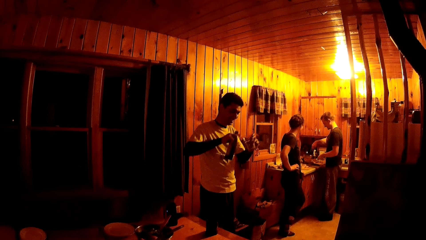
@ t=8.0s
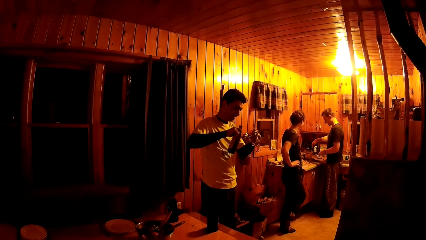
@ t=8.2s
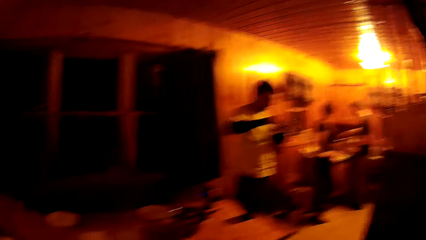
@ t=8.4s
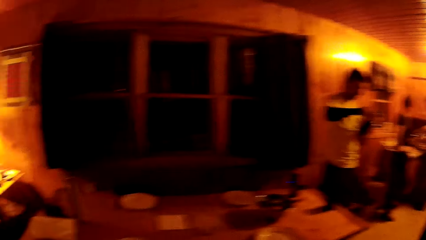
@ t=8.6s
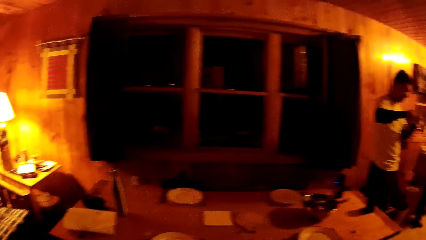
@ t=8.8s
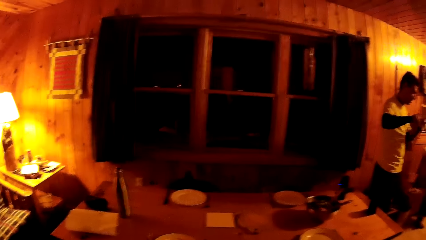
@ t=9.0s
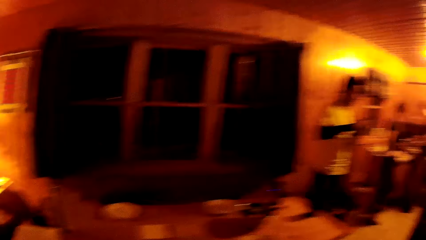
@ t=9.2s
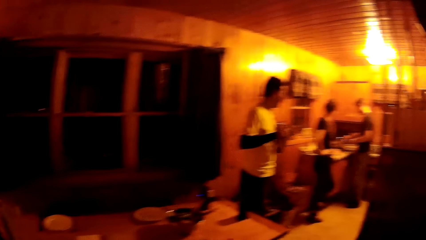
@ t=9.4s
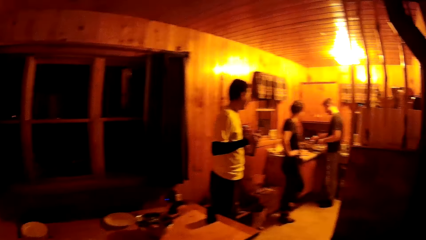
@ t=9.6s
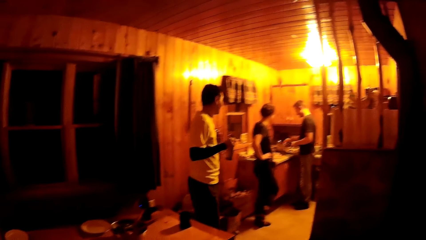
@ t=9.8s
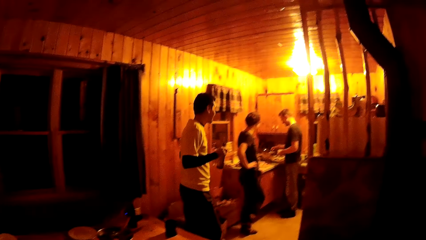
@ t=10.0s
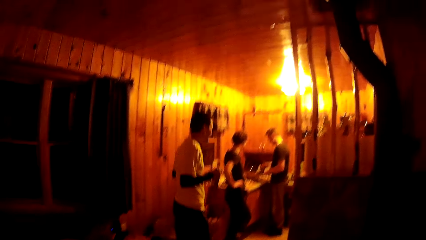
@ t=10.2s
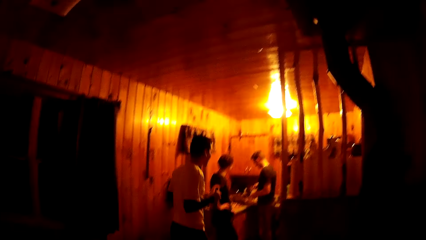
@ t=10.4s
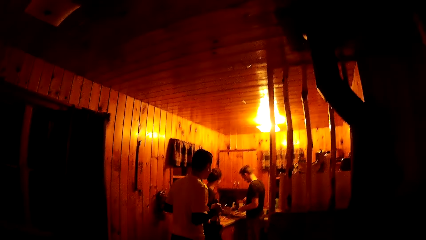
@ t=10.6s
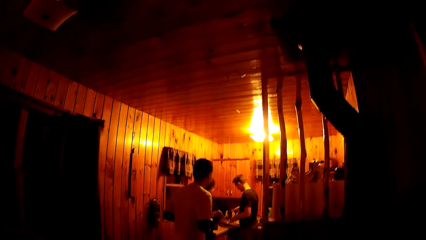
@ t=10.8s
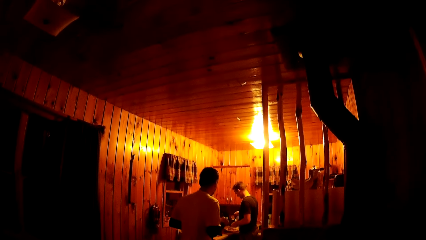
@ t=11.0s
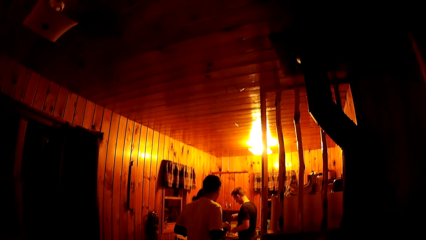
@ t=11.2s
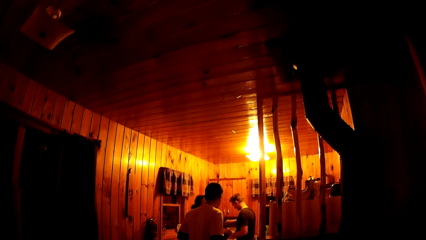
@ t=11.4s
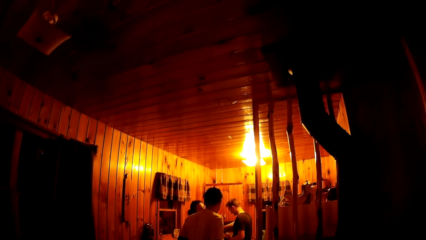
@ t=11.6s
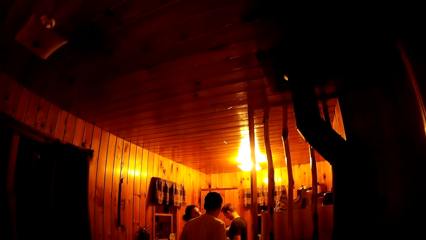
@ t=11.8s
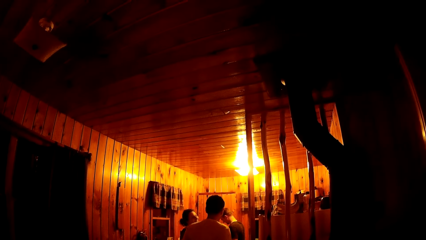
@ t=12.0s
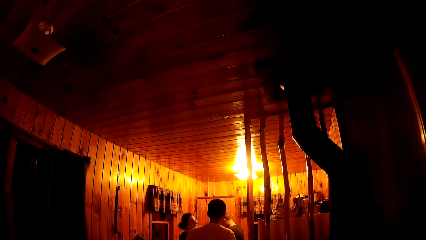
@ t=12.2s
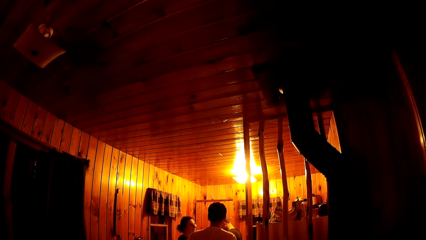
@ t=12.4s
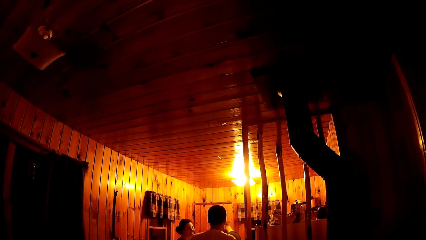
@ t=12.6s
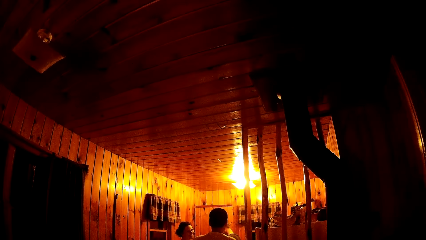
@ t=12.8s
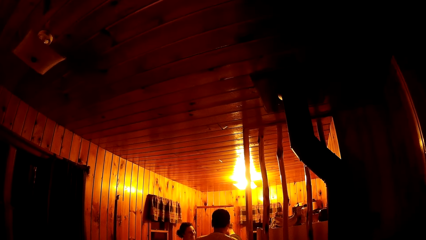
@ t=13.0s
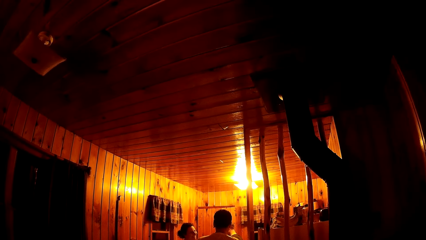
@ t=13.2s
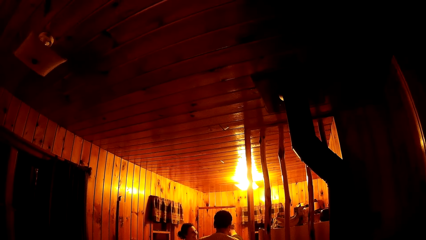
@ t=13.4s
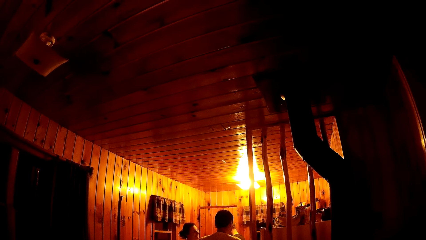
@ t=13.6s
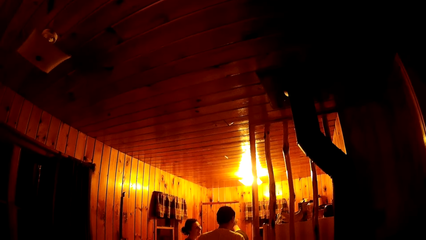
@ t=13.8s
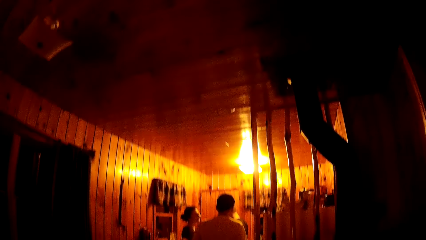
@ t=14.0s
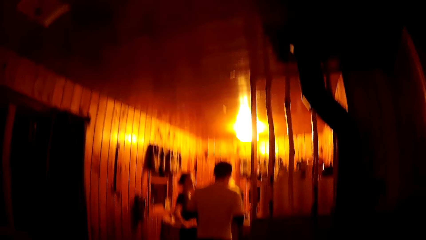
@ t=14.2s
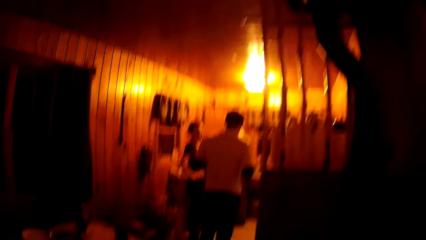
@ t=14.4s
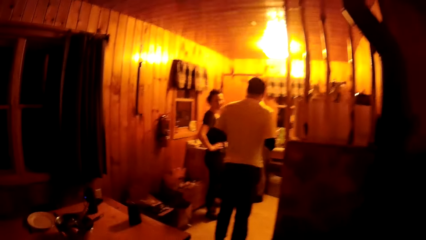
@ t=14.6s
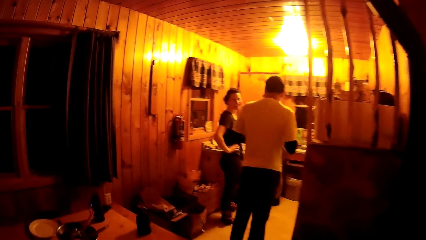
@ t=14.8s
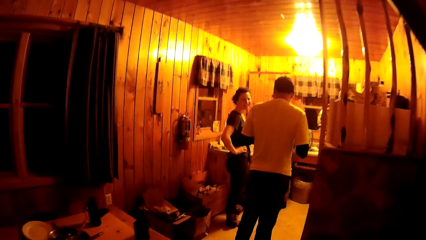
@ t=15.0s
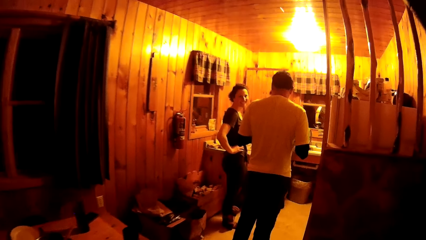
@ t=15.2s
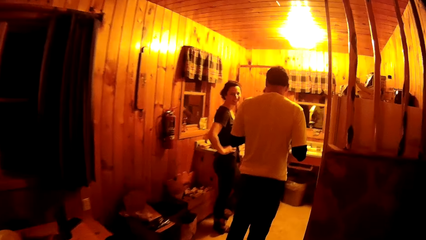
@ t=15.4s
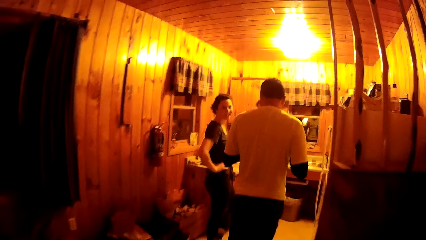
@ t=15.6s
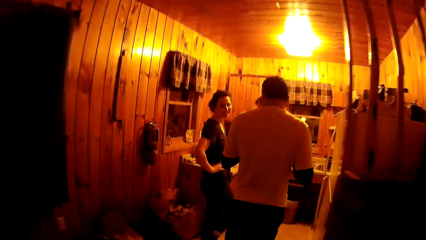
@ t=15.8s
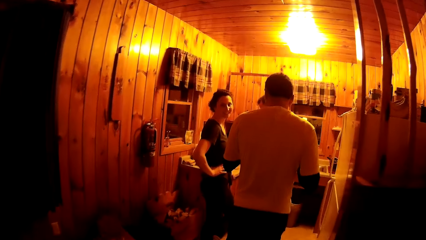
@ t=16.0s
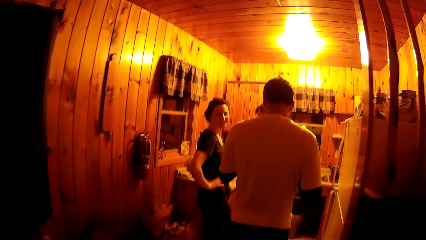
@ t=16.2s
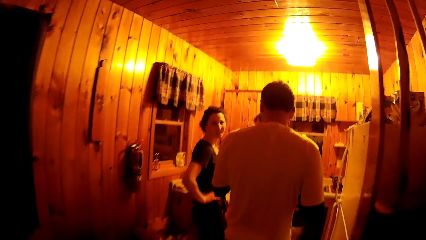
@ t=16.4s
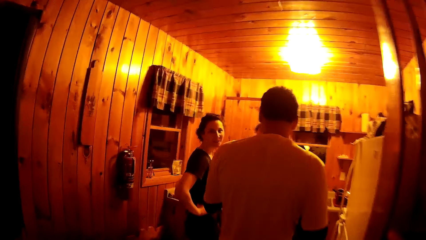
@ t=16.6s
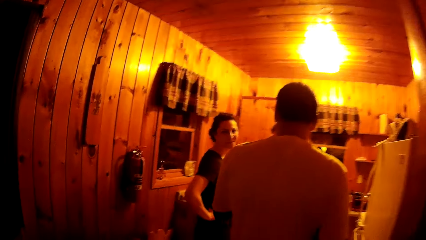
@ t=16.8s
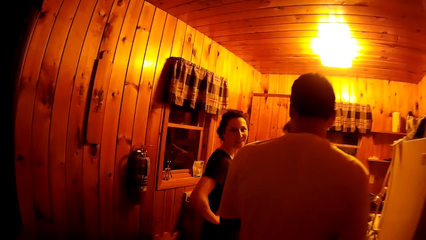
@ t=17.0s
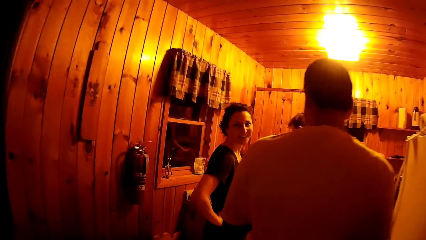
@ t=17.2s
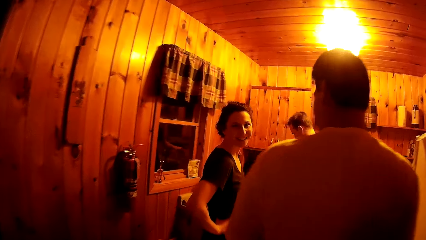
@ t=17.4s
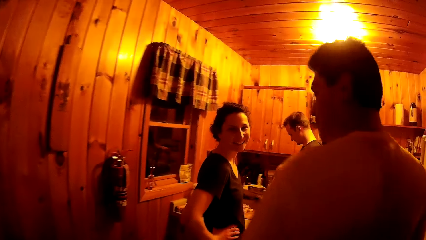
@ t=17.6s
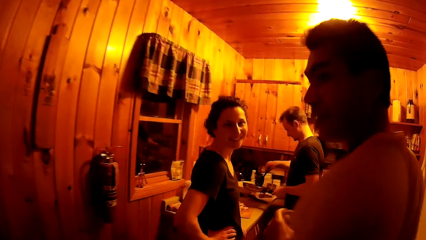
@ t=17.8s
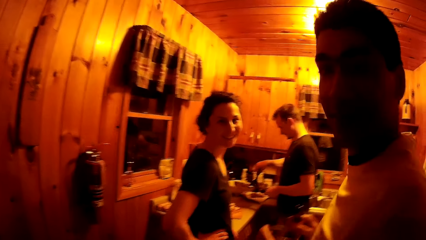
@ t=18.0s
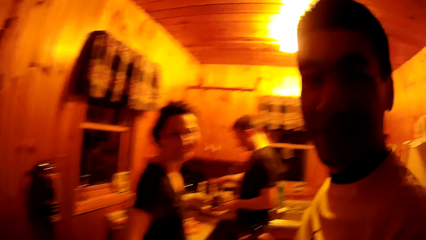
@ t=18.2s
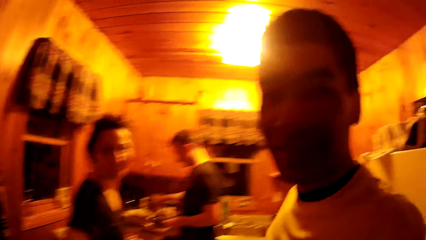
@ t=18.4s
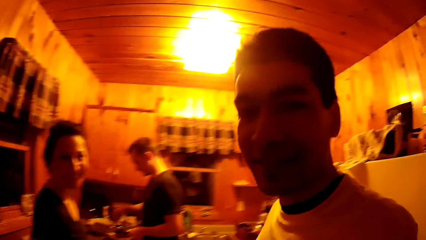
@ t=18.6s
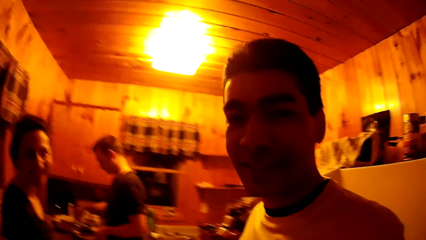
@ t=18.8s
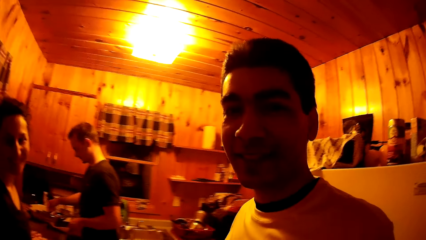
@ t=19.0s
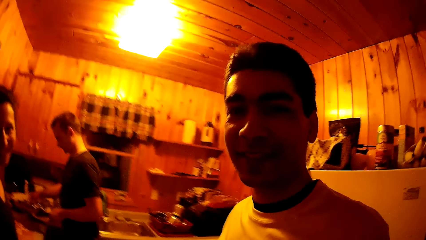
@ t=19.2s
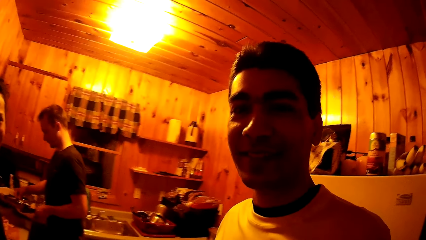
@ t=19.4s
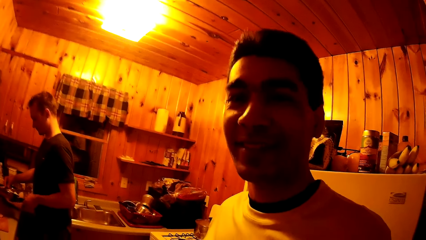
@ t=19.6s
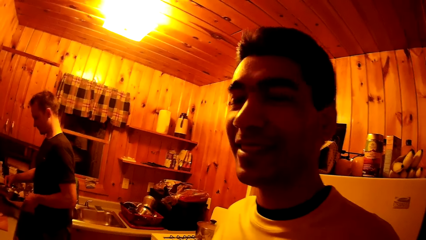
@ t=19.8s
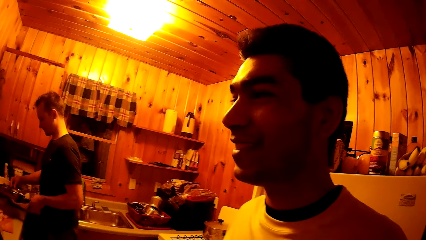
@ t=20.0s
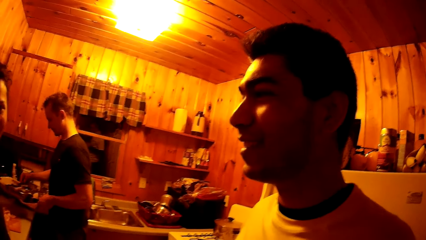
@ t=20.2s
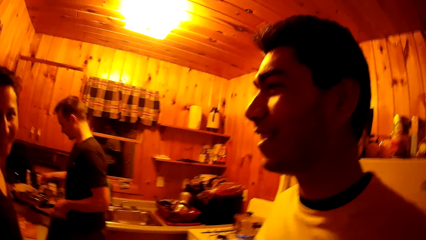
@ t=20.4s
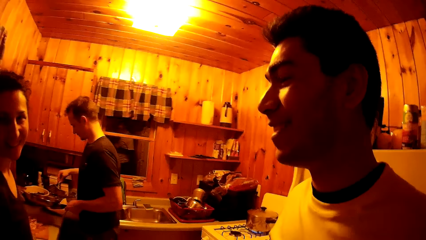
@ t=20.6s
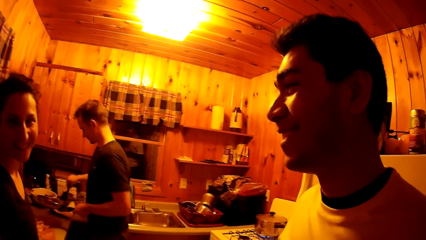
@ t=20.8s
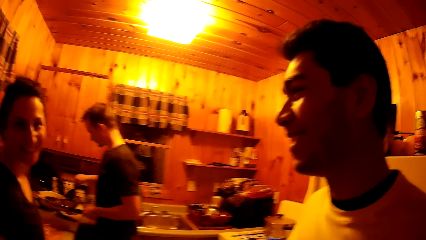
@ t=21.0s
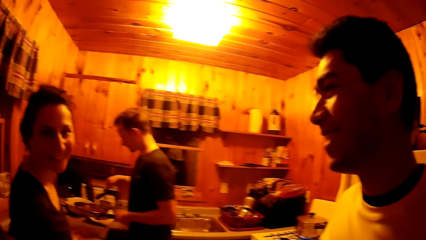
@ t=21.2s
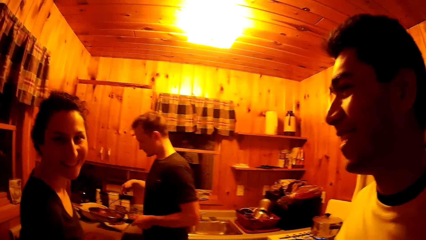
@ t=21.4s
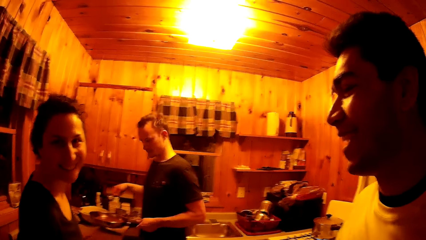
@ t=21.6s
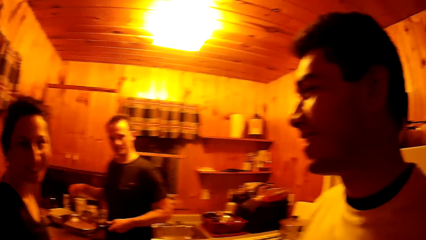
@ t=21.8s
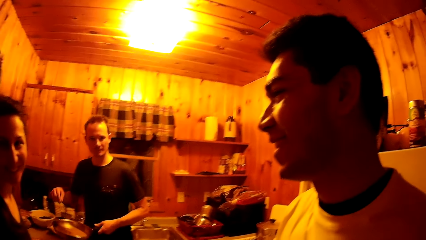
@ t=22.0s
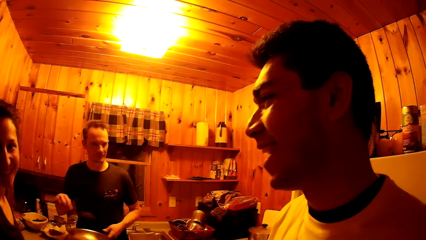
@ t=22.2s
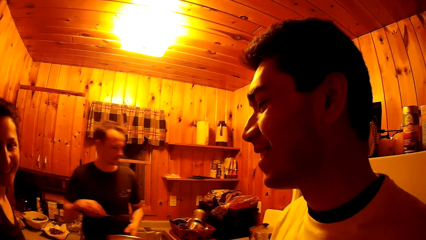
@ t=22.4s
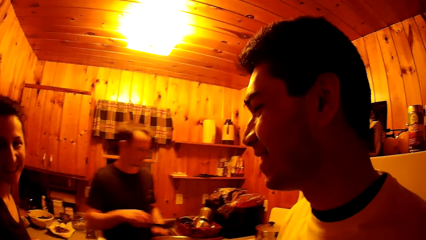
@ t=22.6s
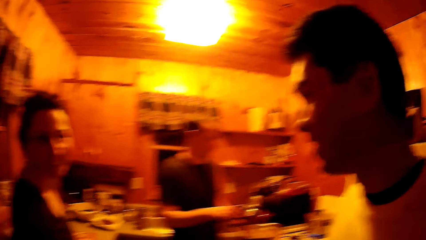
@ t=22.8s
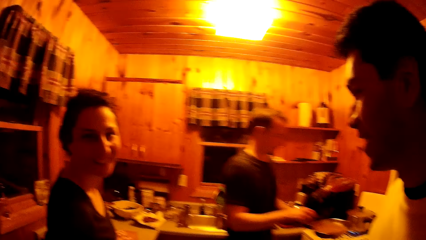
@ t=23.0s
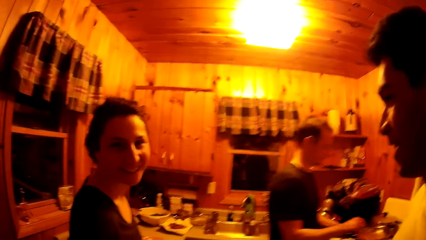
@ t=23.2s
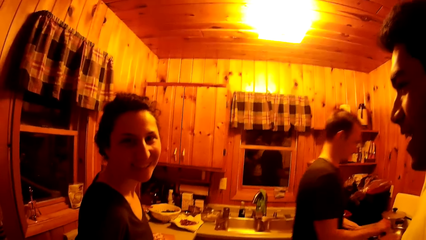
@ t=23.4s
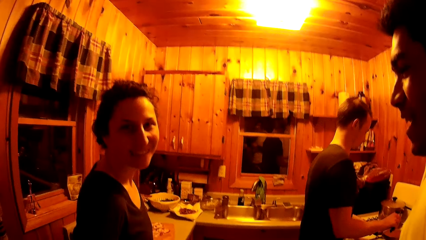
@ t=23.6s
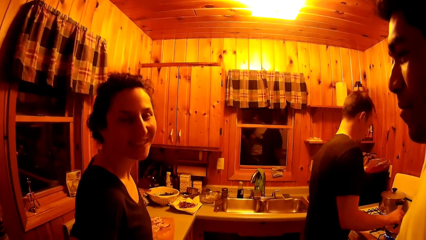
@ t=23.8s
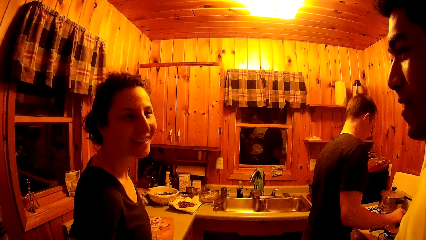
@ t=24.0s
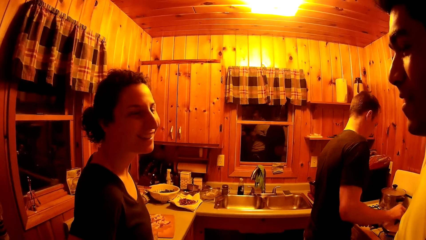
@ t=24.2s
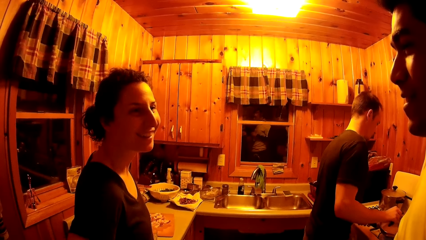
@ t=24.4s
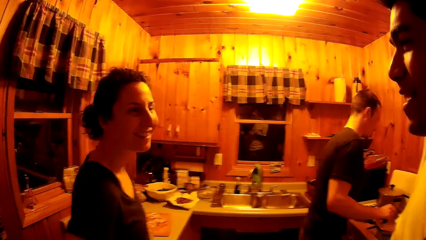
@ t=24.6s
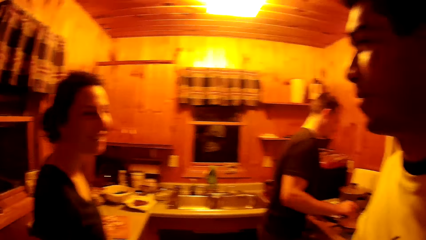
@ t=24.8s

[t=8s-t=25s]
The man lifts a bottle and a glass cup in his hands. The man walks towards a woman. The woman interacts with the man. The camera wearer walks towards the man. The man turns to look at the camera wearer. Another man places a frying pan on a gas stove with his left hand.
